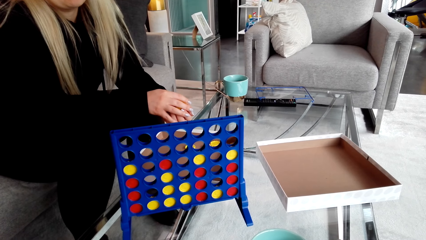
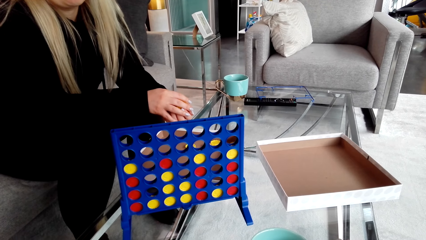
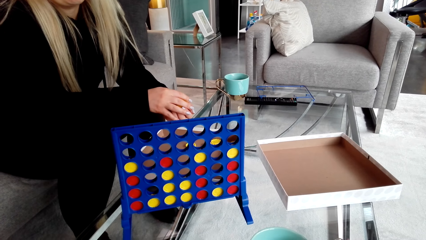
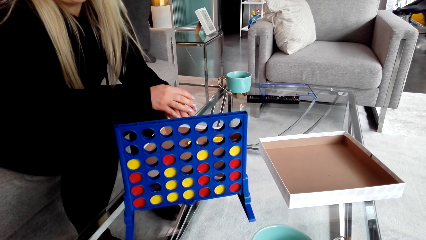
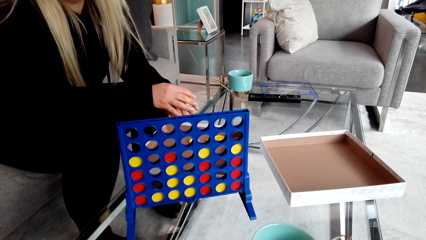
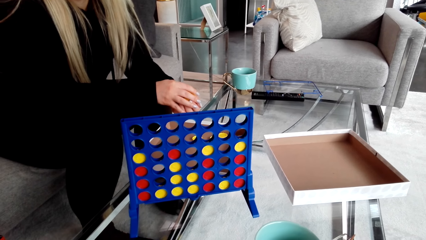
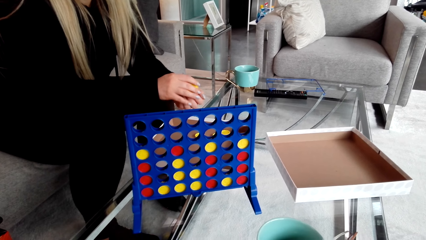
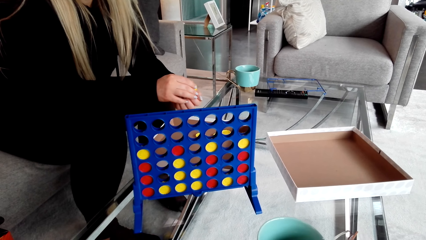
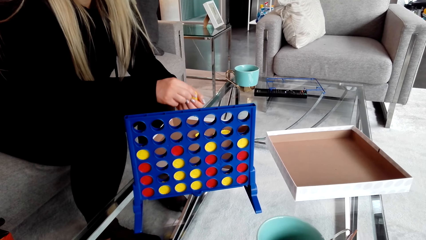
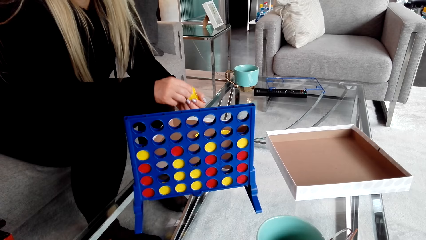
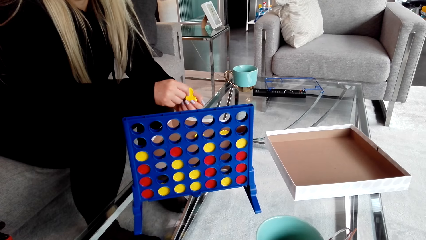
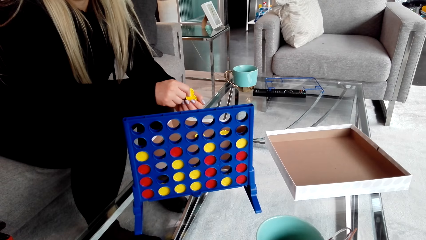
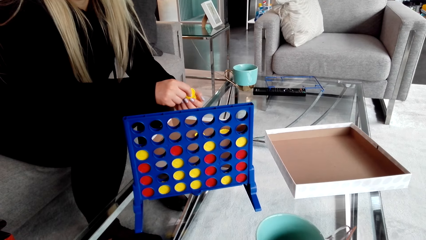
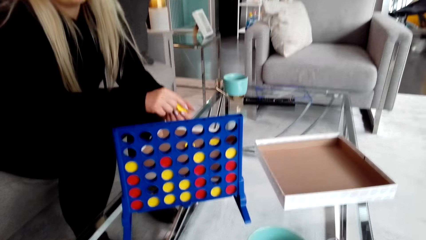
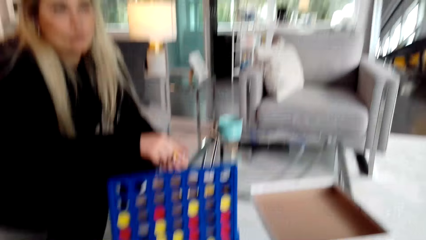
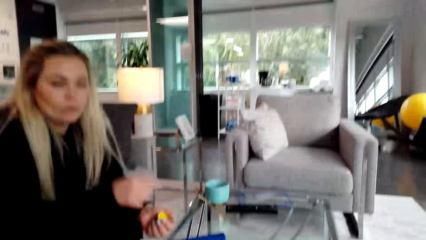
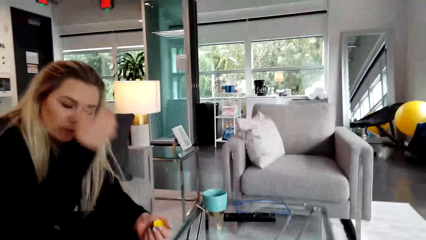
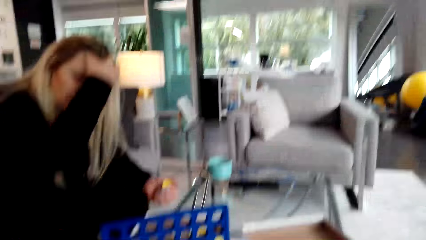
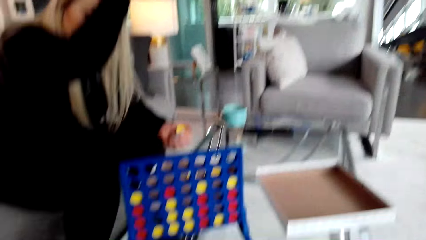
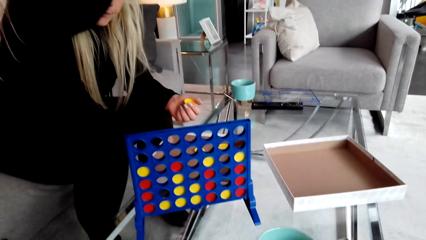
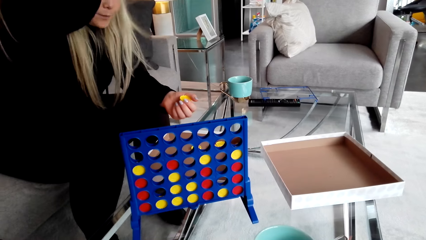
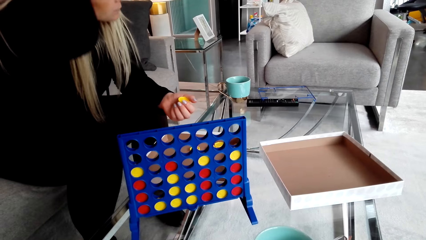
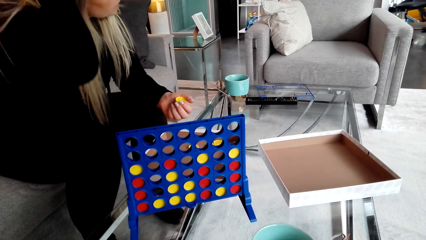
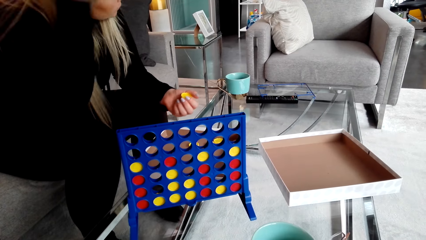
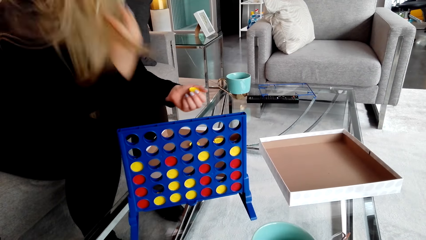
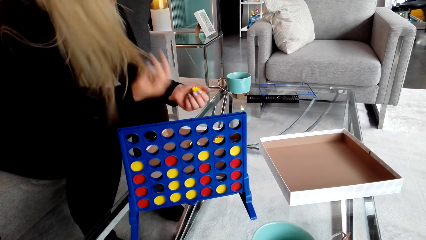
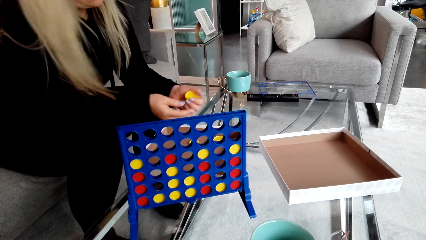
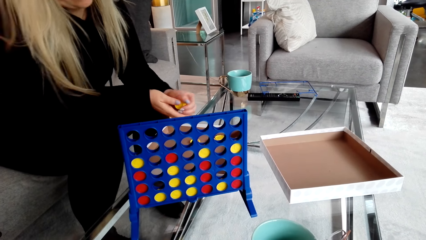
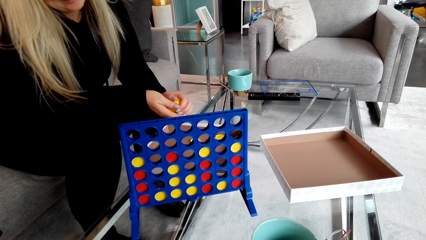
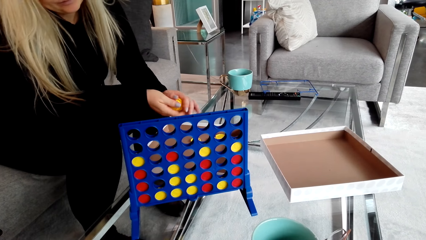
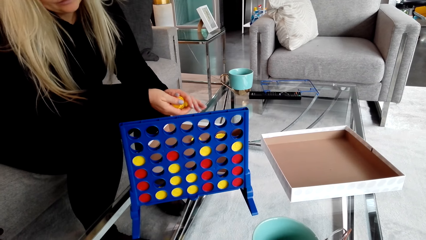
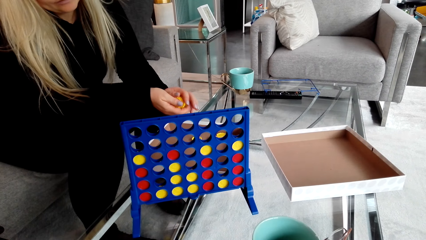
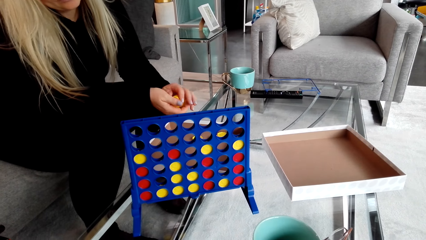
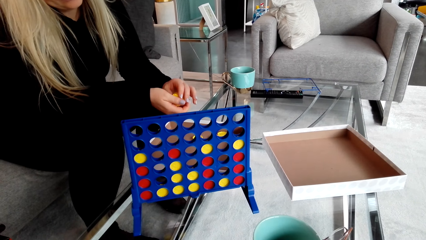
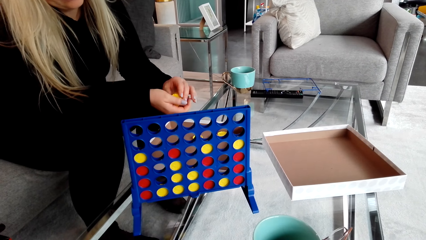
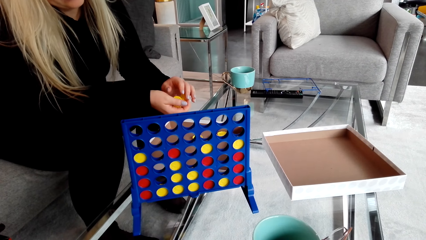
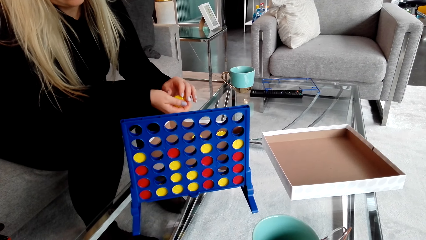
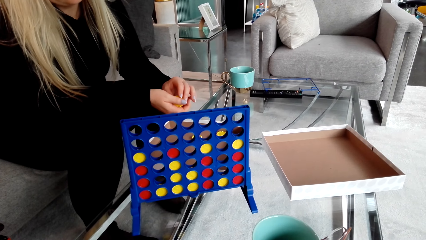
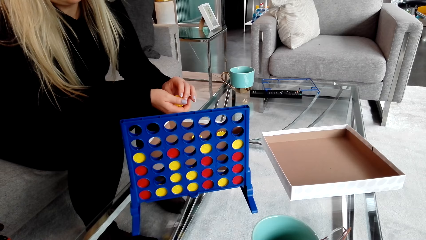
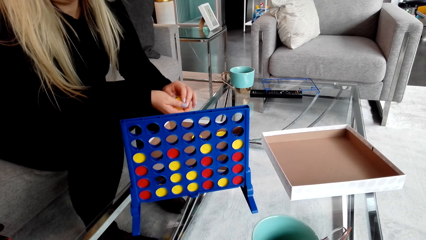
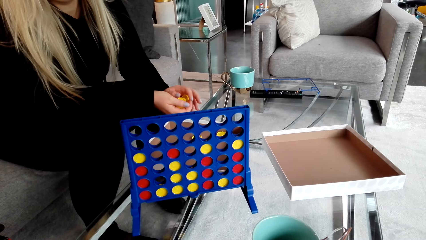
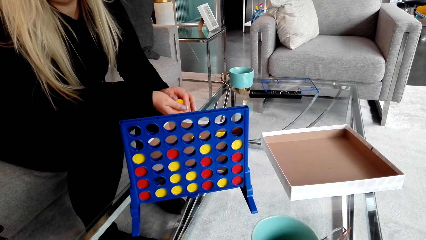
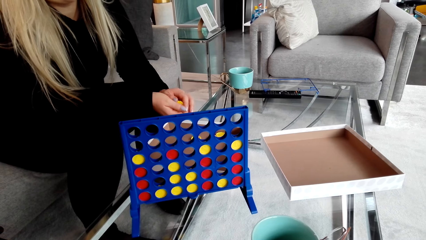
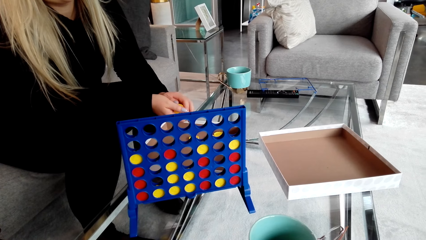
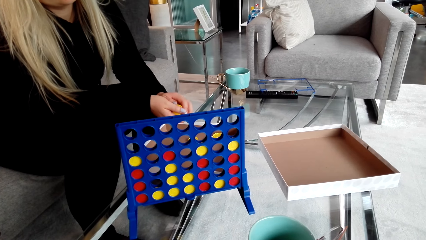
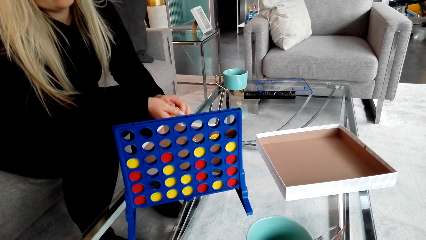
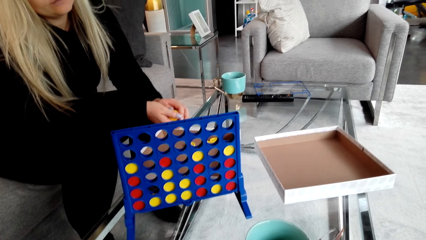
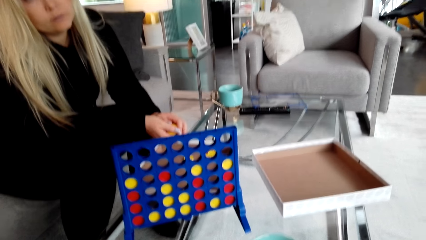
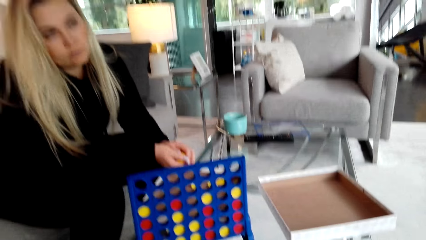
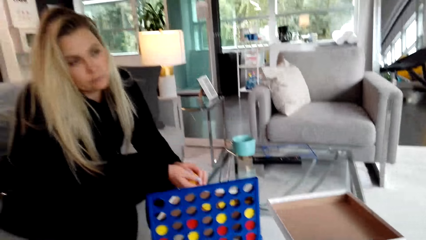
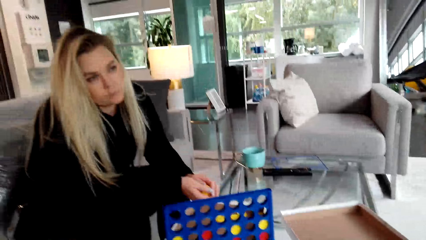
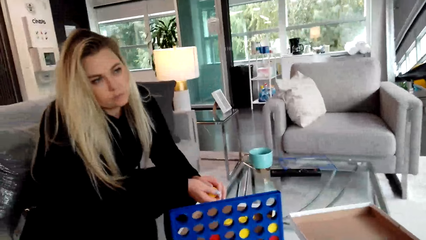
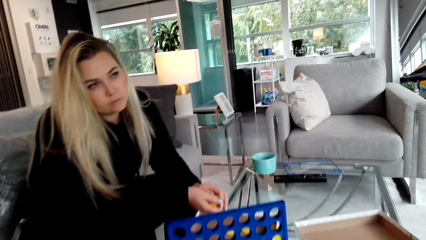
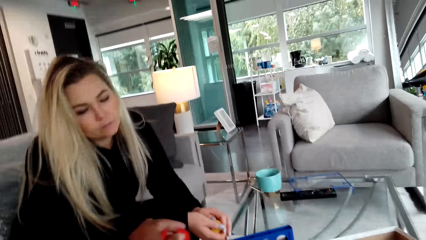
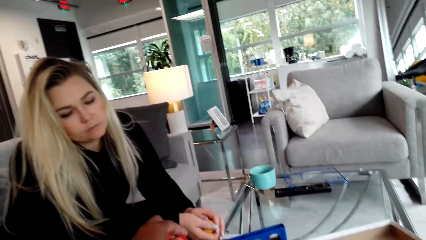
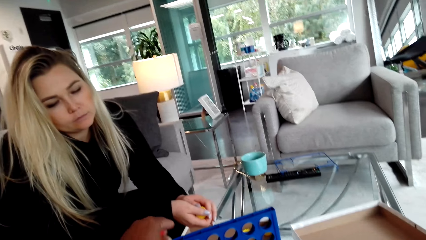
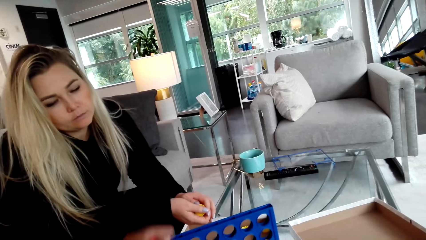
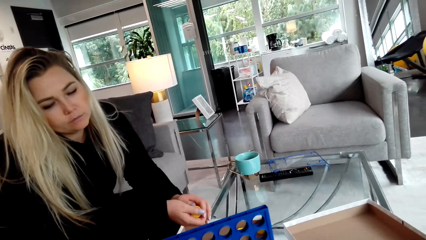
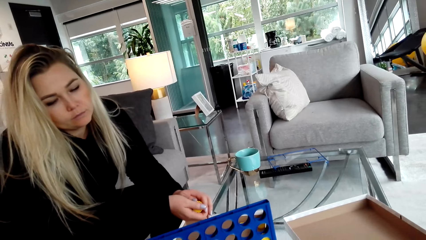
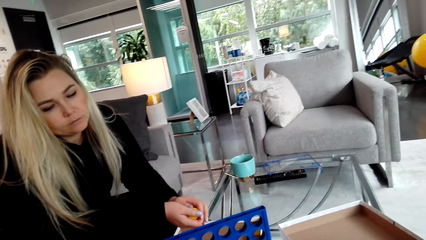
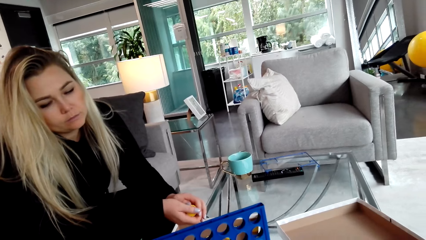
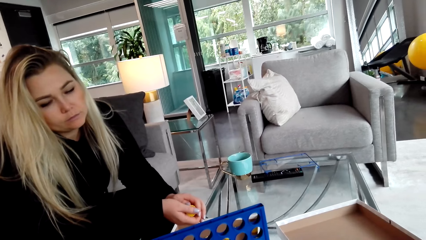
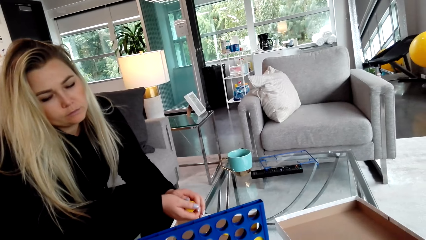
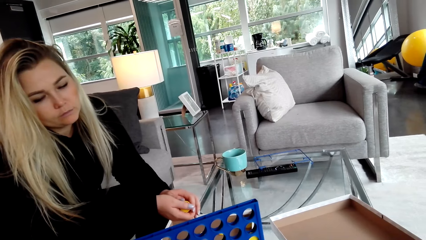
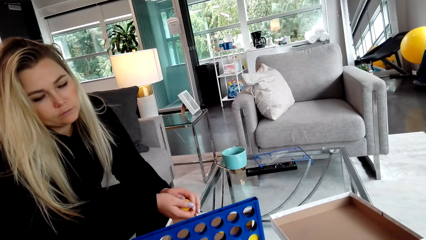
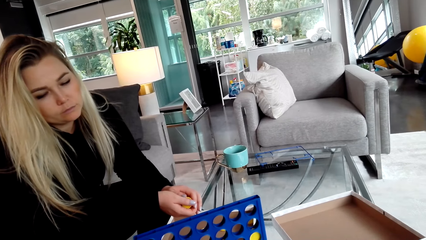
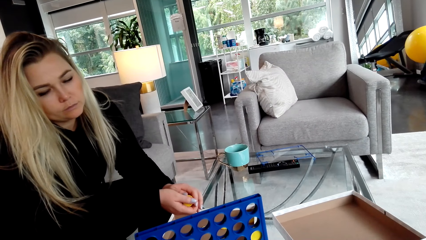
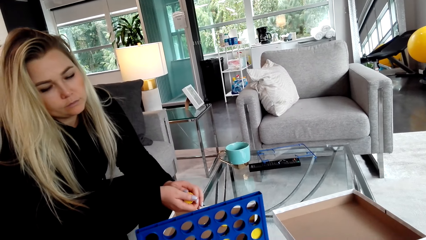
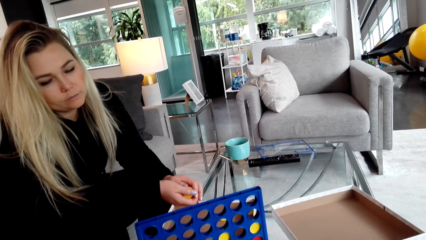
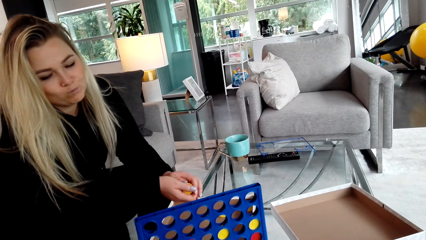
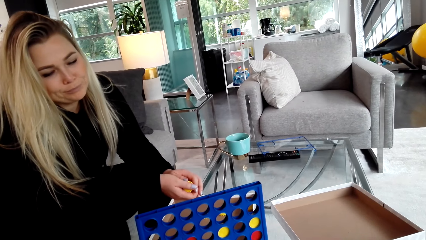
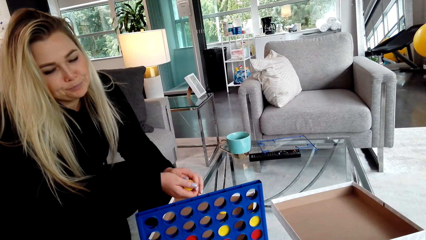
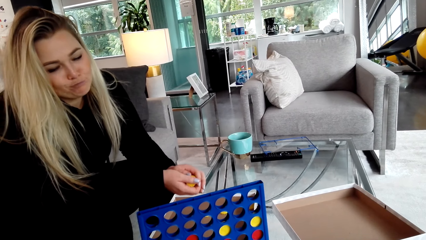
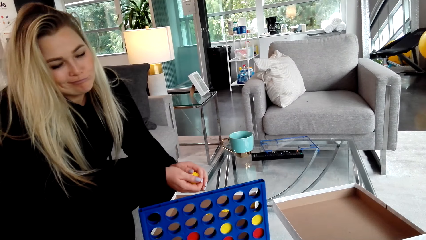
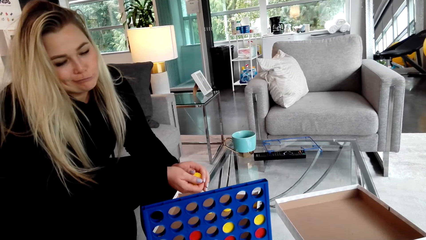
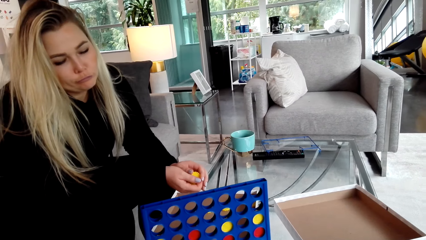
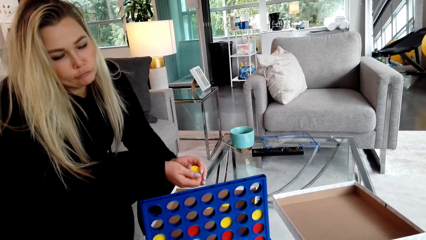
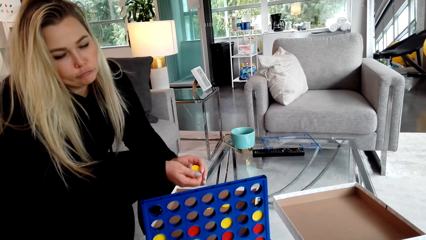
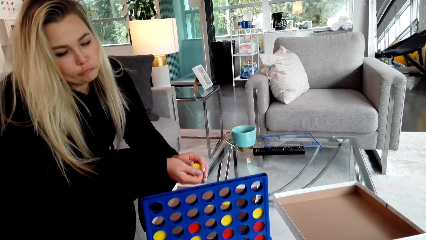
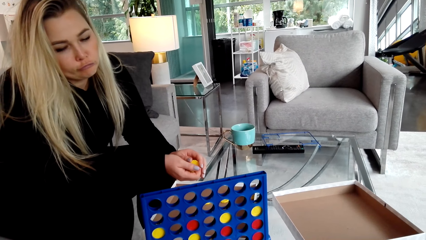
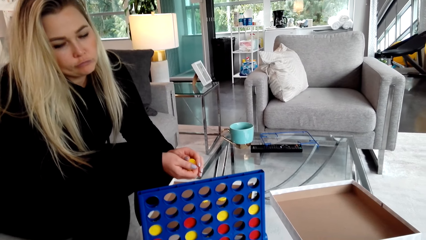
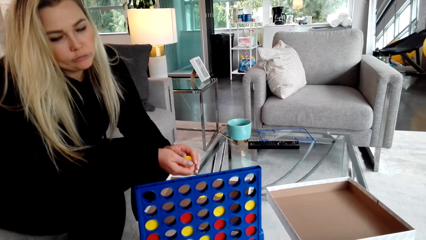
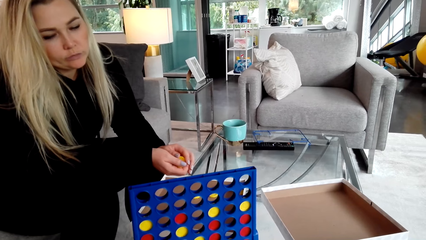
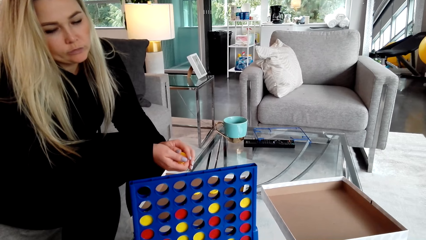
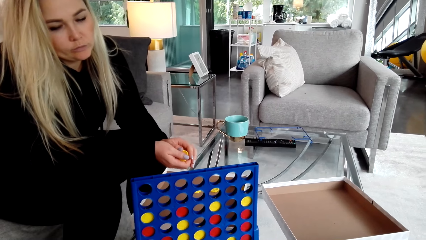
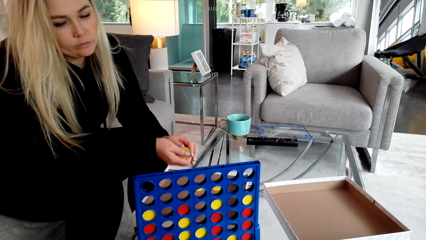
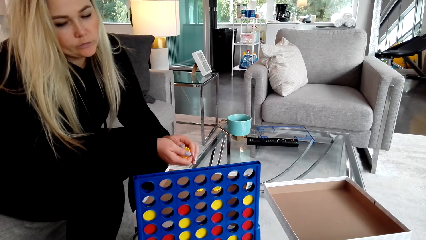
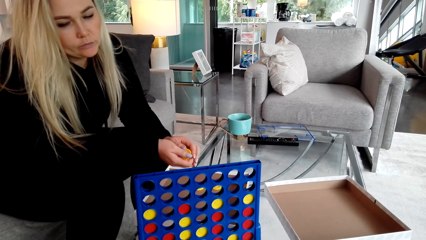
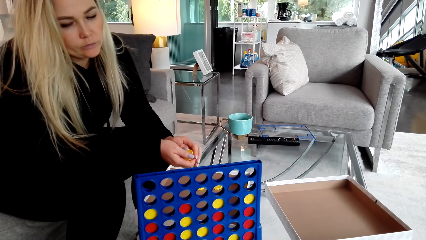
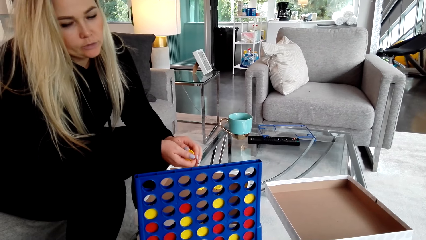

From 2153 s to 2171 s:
The camera wearer looks in the room. A woman touches her hair. The camera wearer puts a bottle cap in something.
